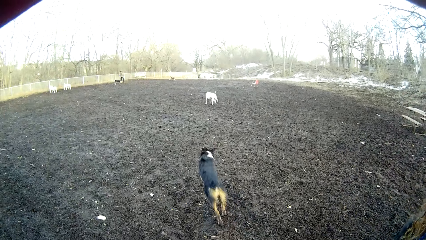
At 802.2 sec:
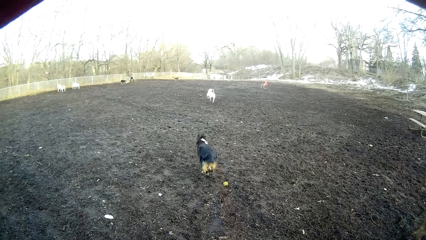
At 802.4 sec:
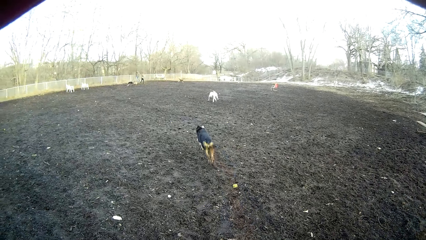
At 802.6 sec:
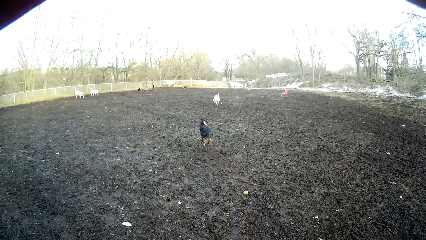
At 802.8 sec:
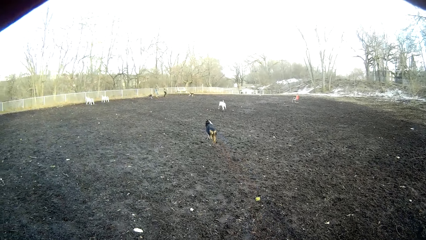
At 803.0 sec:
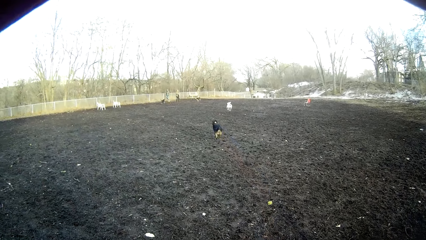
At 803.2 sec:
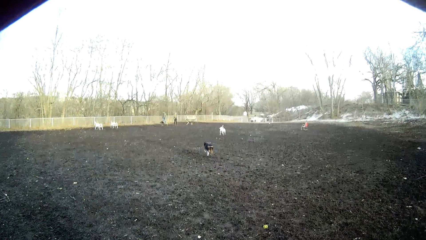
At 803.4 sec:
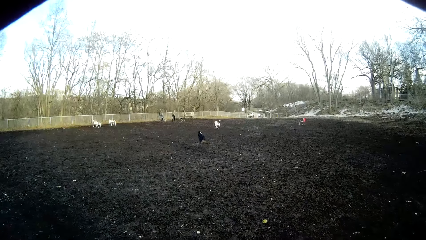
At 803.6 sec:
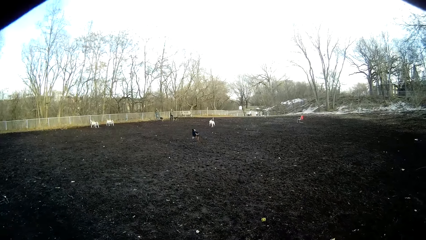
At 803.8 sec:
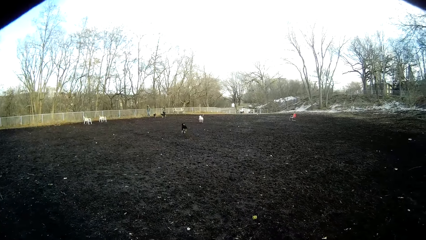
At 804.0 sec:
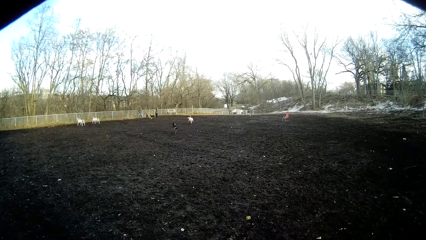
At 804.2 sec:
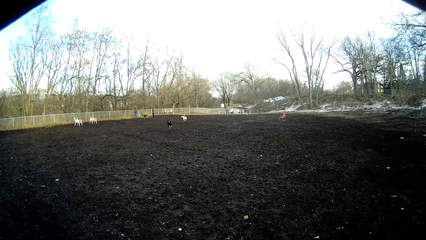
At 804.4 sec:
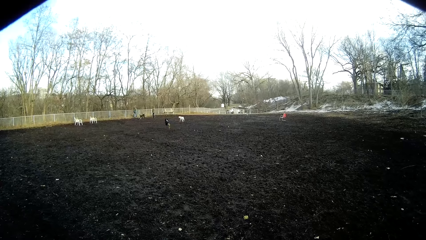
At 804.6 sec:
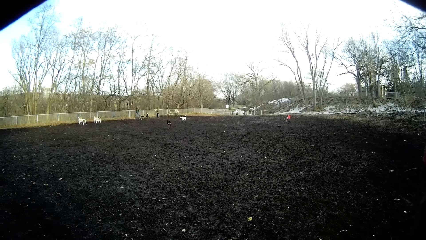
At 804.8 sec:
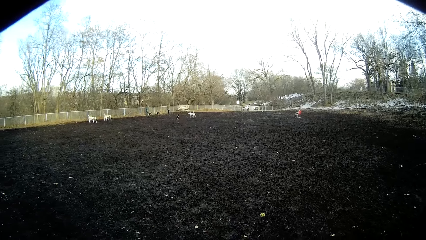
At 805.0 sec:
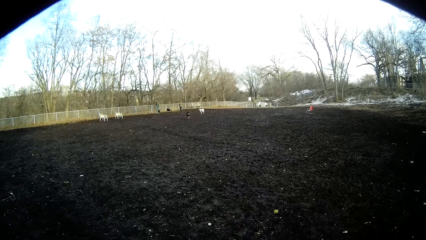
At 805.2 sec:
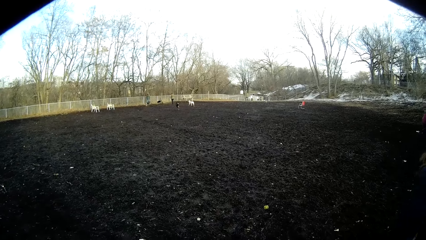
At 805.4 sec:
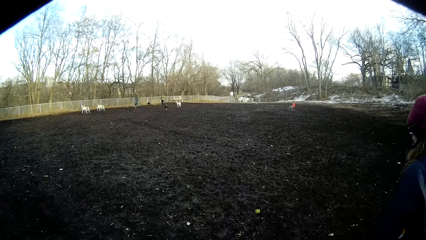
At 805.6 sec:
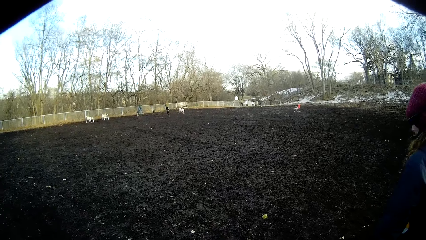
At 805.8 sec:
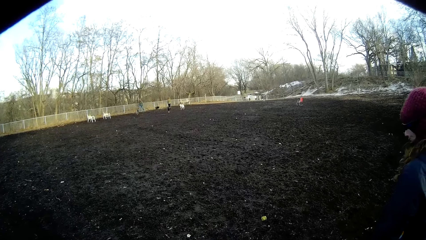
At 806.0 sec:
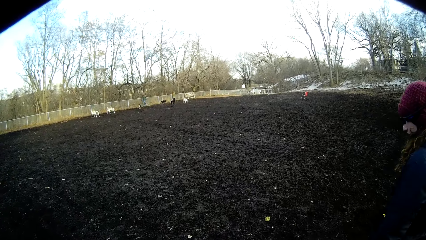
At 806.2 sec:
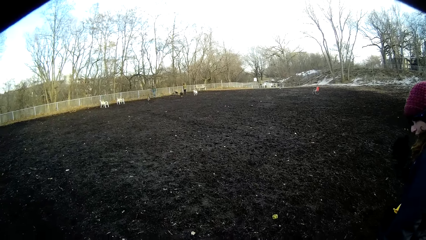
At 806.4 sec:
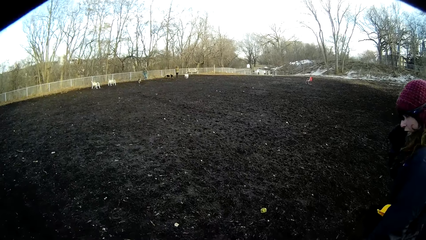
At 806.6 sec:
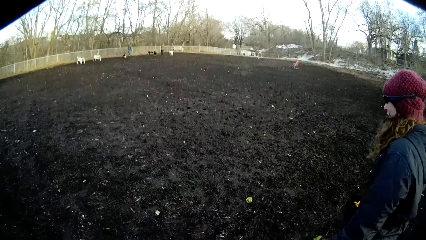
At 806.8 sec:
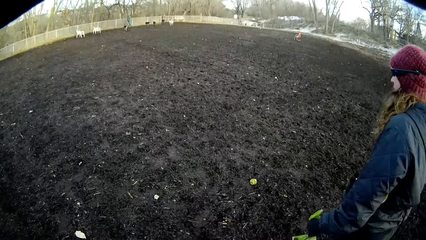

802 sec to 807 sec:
The dog runs off.

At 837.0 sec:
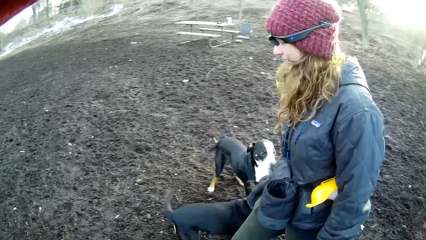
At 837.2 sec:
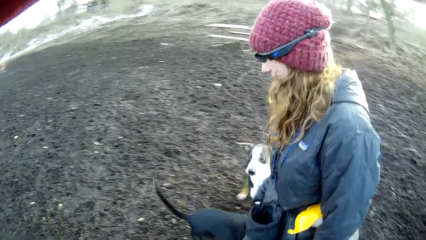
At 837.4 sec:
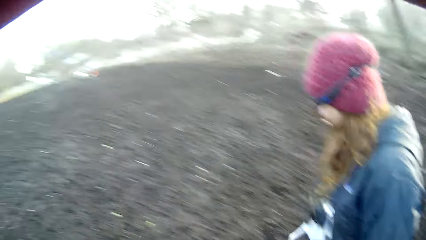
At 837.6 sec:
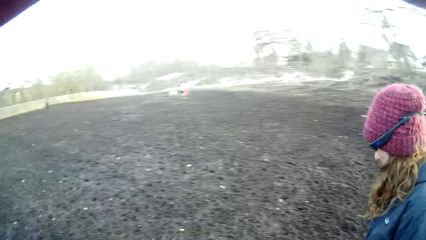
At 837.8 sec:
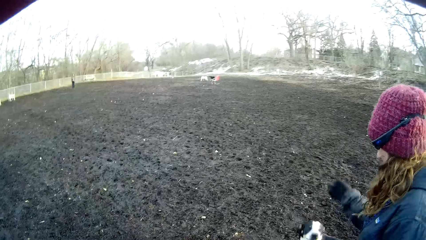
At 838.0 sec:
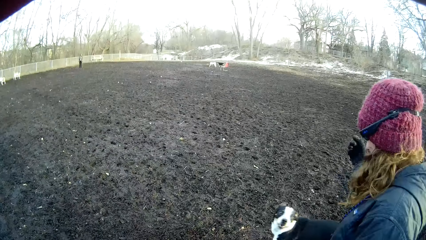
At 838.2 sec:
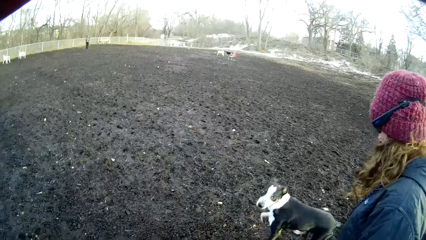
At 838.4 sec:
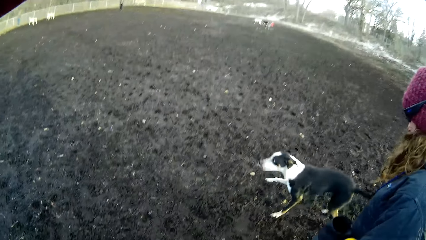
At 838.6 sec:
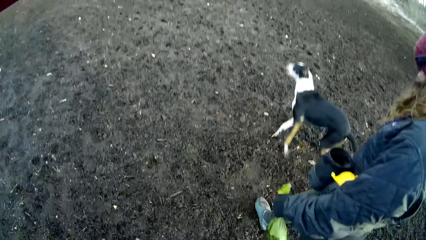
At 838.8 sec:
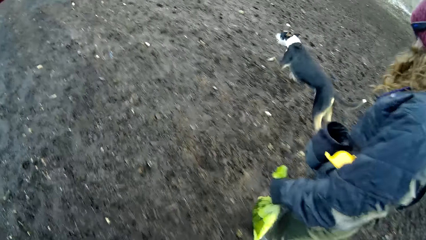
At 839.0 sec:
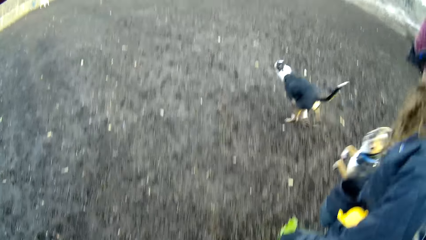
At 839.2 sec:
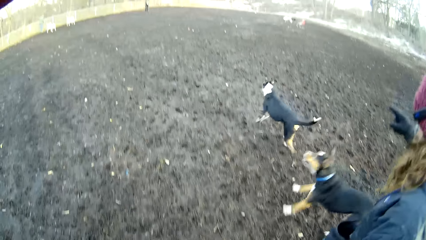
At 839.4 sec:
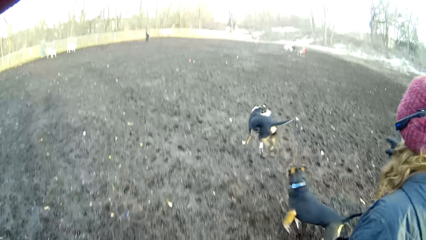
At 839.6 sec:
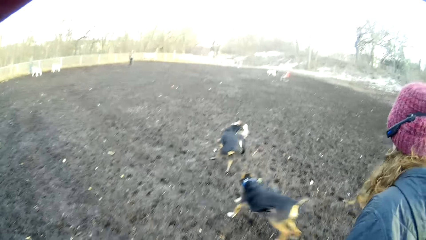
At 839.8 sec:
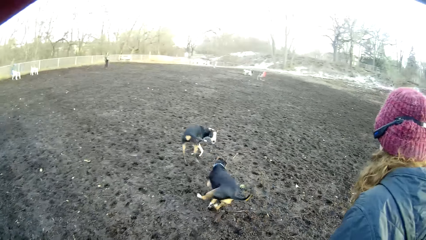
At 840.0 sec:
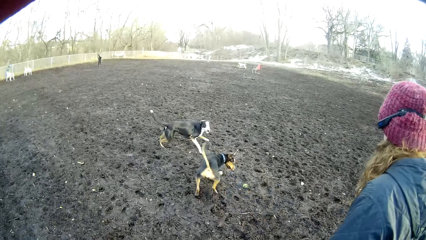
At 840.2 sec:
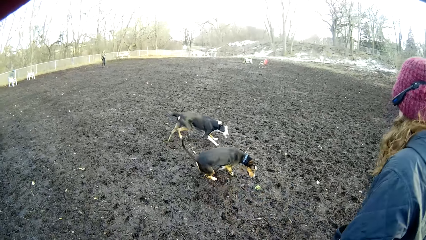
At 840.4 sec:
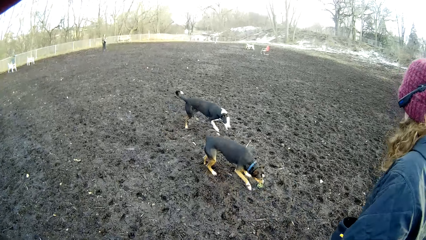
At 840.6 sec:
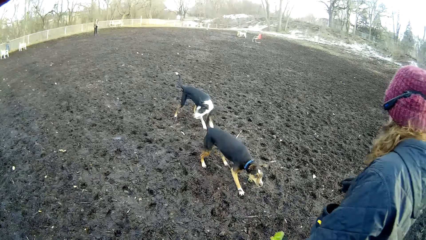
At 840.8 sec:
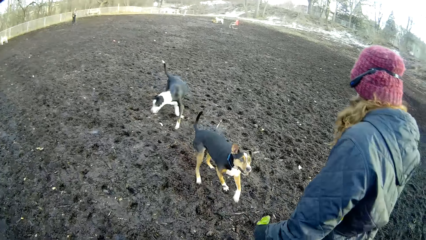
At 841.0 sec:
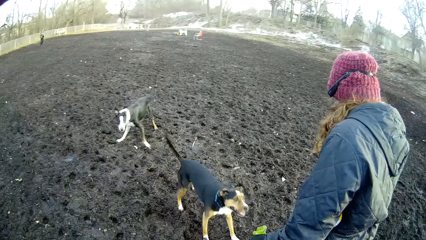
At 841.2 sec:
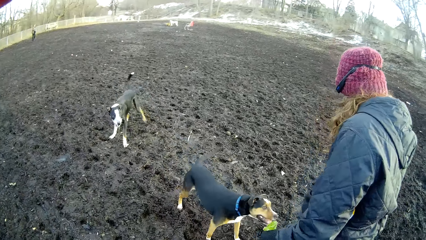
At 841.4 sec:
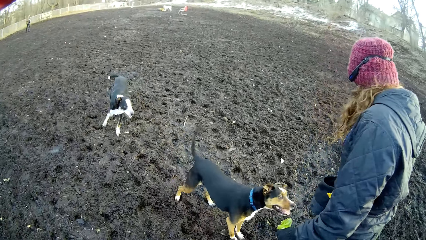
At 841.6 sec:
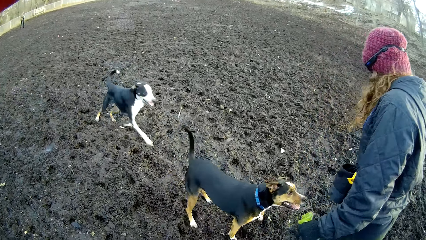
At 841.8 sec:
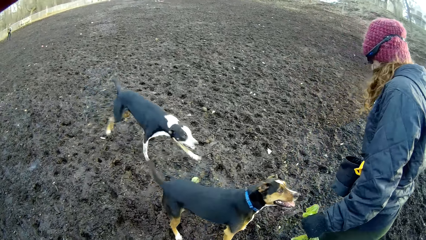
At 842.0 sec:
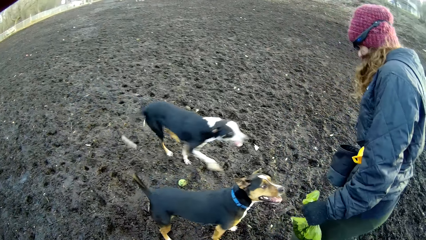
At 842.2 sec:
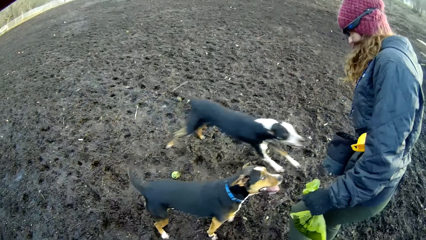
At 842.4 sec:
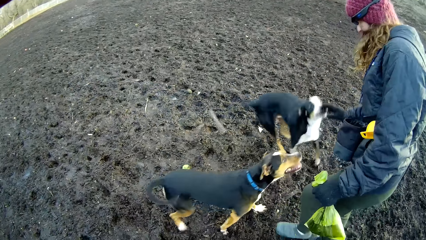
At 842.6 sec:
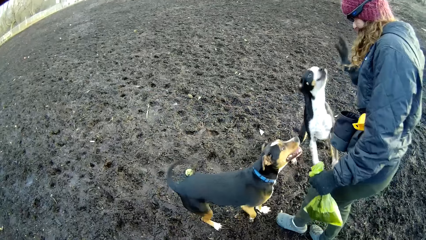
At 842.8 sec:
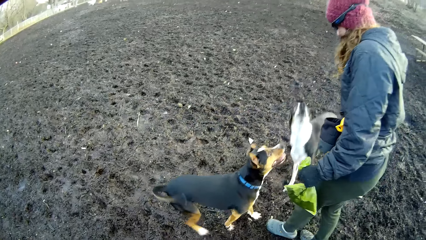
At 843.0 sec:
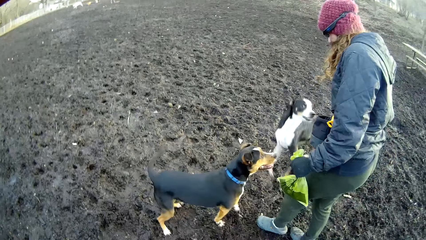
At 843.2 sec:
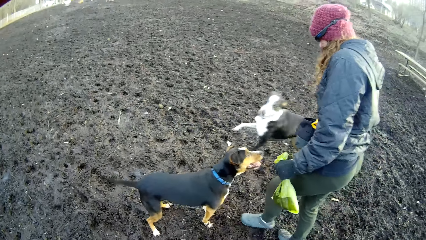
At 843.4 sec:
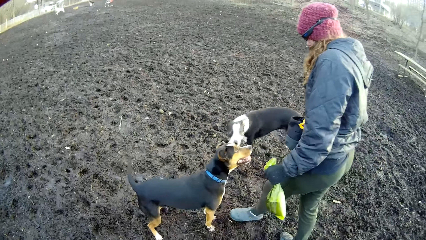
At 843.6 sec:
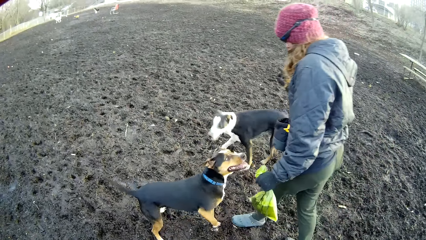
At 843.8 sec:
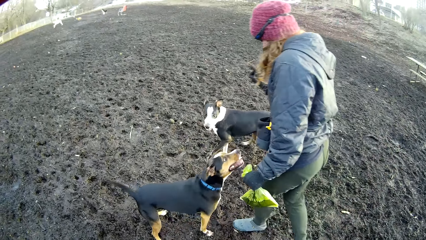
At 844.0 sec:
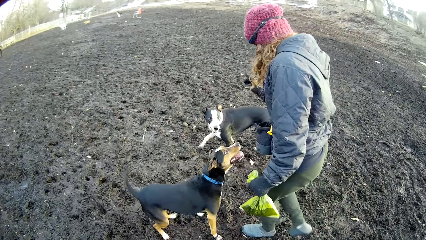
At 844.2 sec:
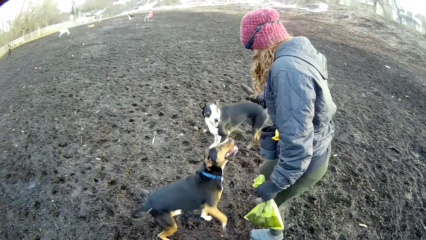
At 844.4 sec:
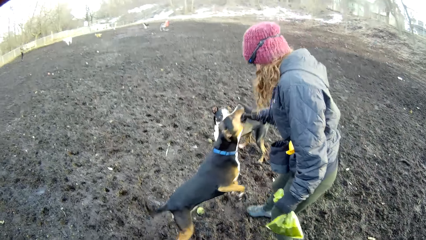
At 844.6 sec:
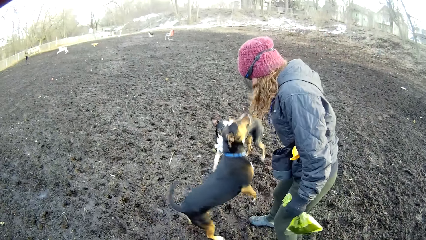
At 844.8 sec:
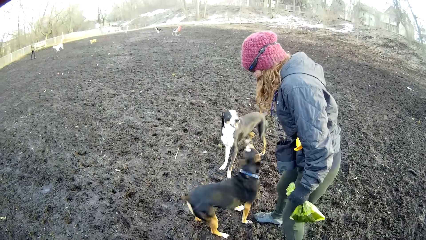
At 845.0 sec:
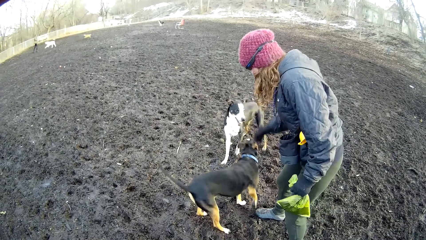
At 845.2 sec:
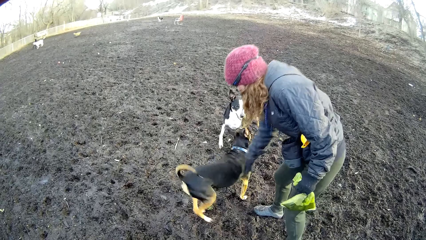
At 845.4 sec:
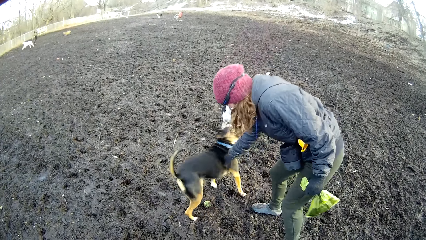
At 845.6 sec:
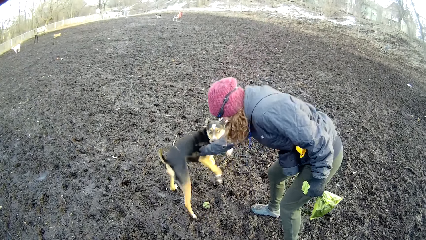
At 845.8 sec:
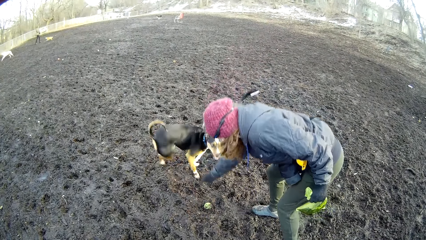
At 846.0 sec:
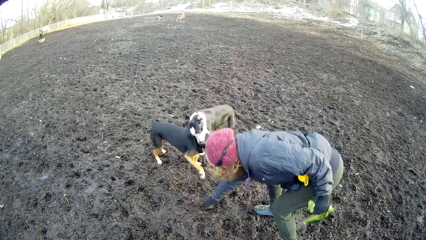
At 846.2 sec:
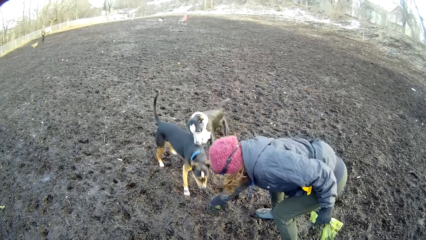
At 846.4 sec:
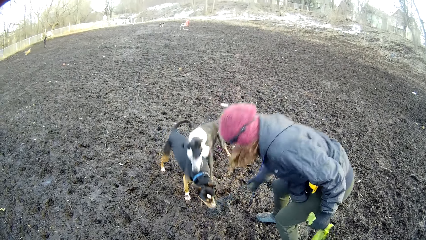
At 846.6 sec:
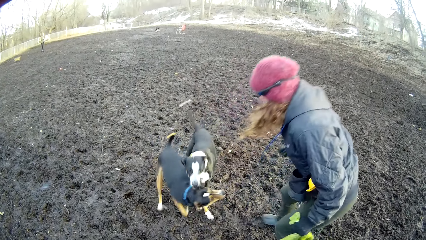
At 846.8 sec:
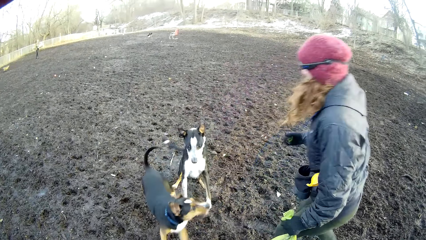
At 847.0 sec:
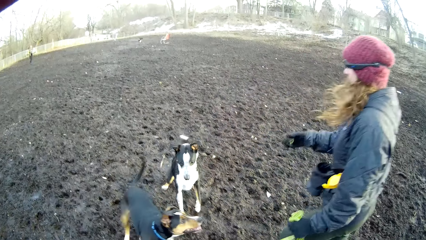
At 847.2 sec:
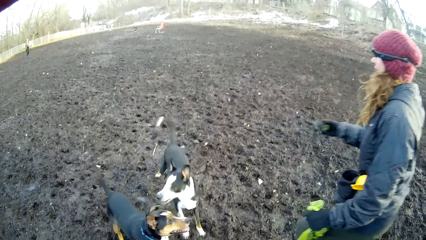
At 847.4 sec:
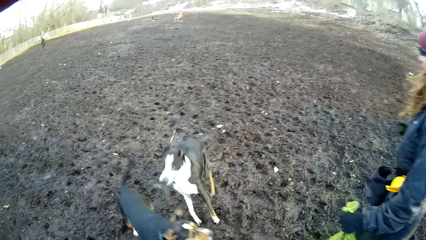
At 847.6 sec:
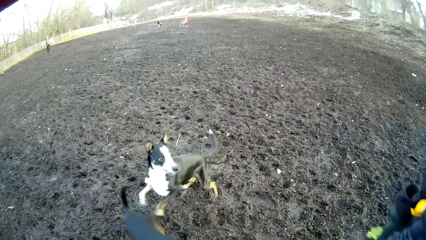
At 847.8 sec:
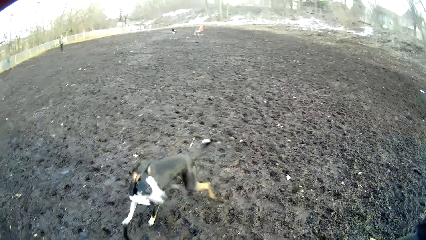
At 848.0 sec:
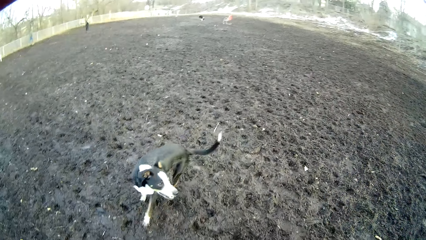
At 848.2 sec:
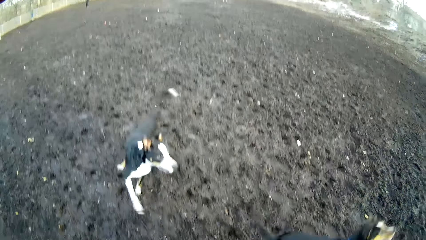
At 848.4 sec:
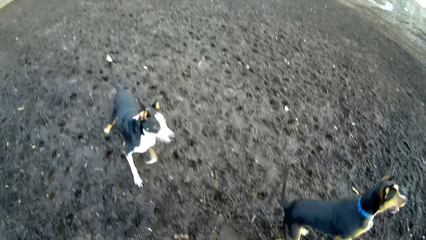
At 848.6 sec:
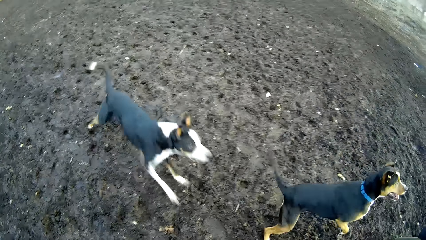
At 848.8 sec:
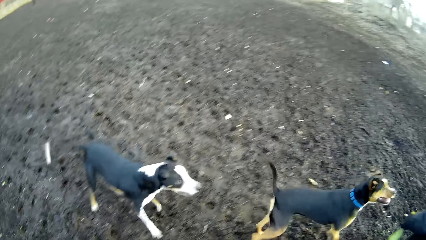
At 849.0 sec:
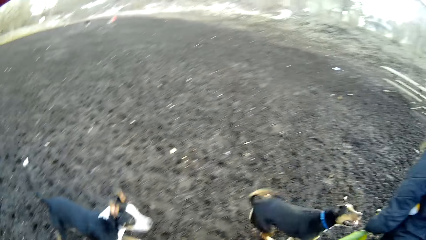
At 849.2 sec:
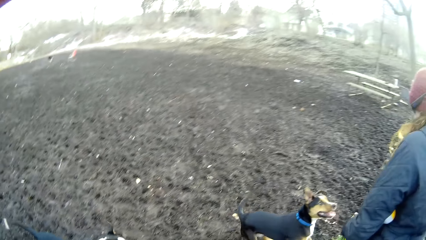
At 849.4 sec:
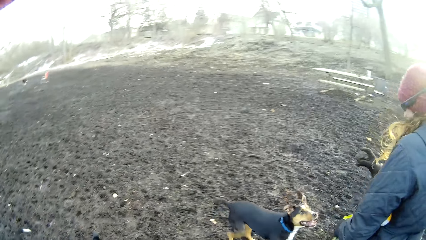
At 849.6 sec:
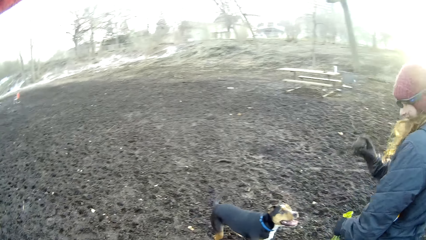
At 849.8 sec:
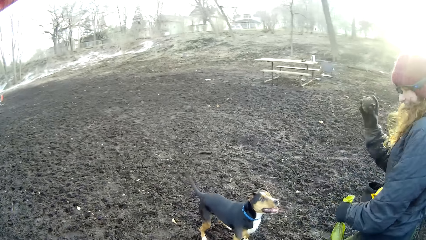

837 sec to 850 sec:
A woman walks in the field. The woman touches a dog. She touches the dog again. The woman pushes the dog. The woman picks up a ball on the ground and walks backwards.
